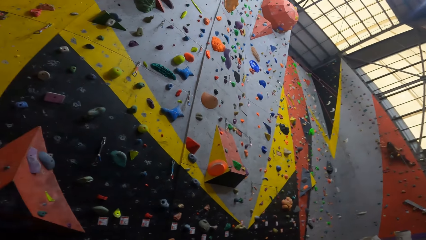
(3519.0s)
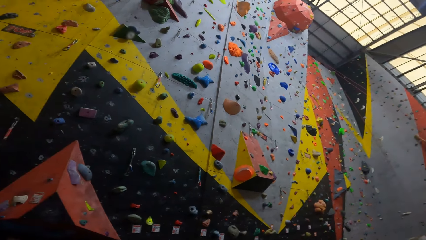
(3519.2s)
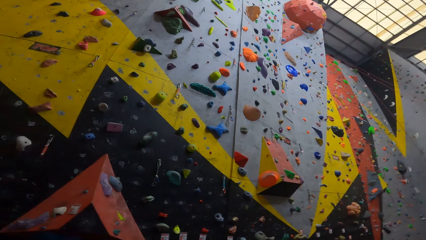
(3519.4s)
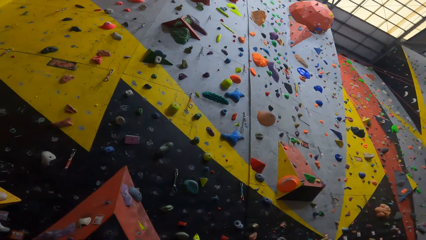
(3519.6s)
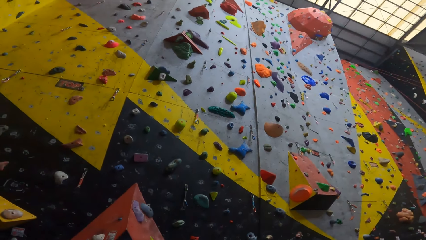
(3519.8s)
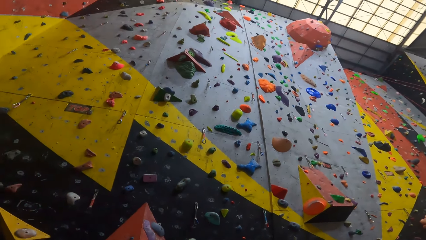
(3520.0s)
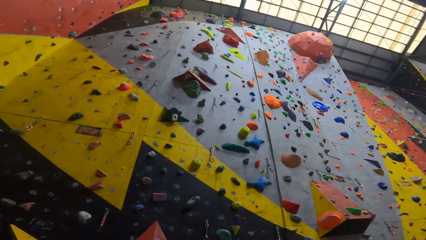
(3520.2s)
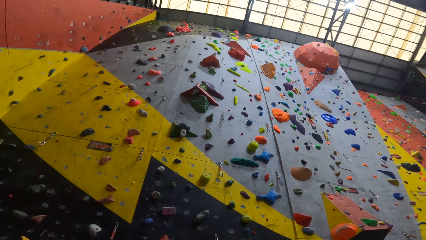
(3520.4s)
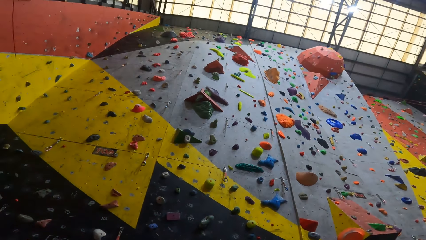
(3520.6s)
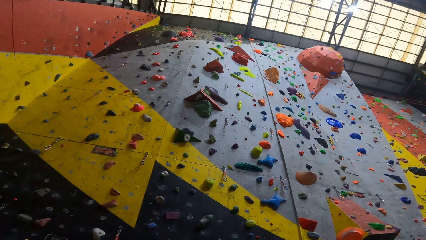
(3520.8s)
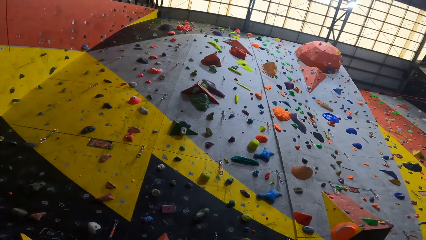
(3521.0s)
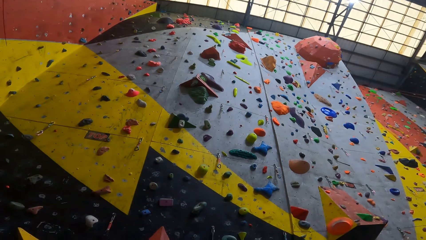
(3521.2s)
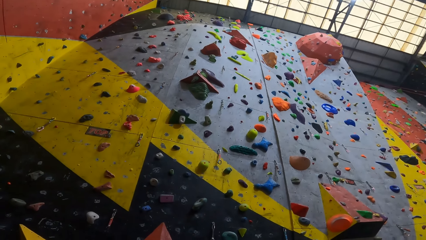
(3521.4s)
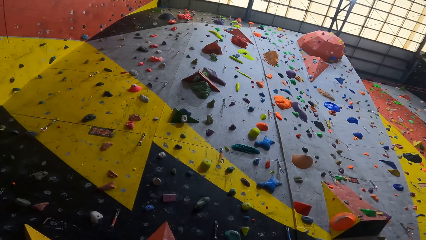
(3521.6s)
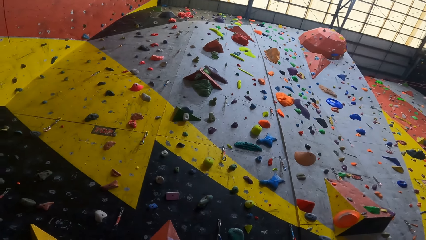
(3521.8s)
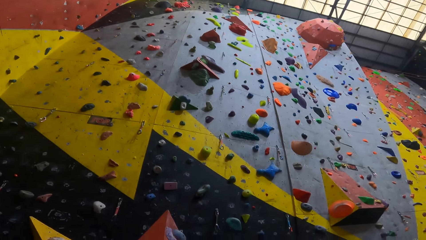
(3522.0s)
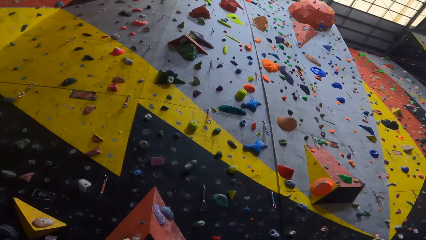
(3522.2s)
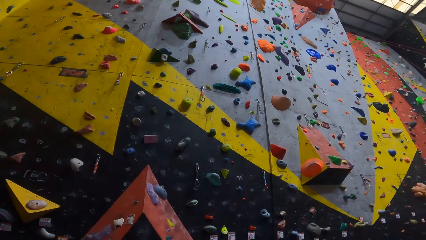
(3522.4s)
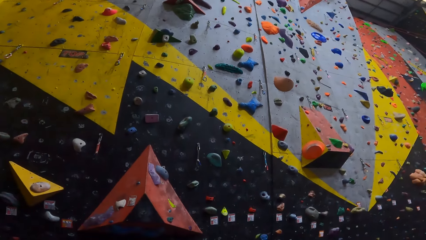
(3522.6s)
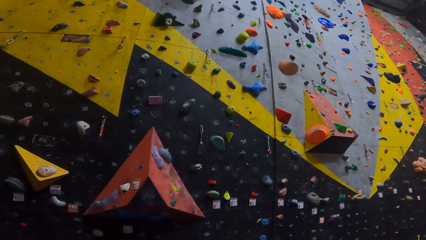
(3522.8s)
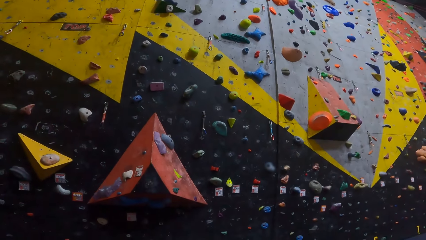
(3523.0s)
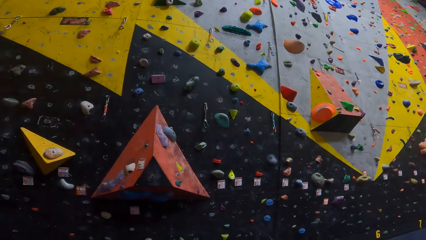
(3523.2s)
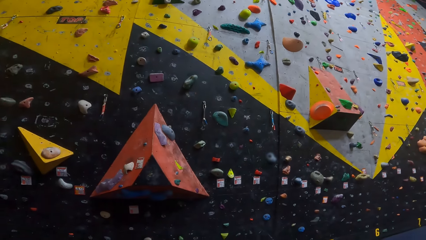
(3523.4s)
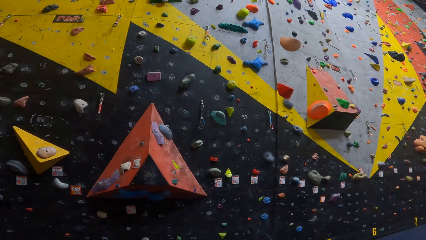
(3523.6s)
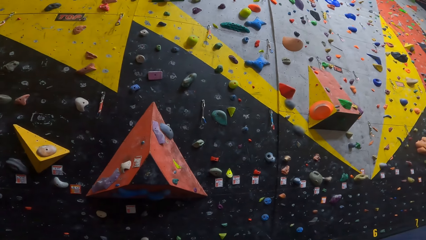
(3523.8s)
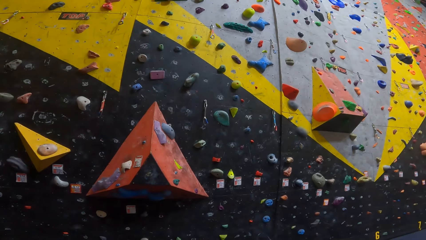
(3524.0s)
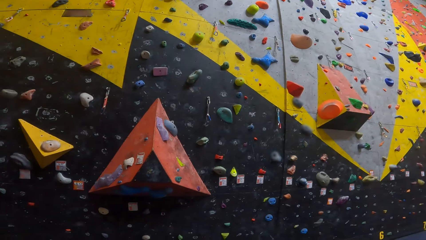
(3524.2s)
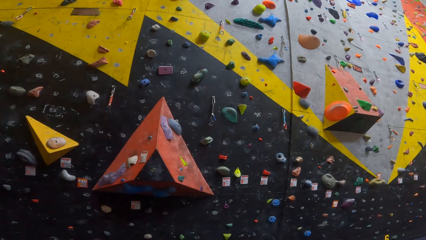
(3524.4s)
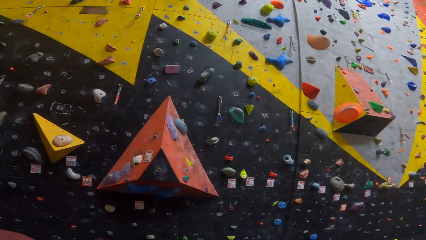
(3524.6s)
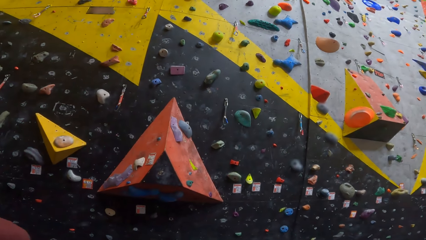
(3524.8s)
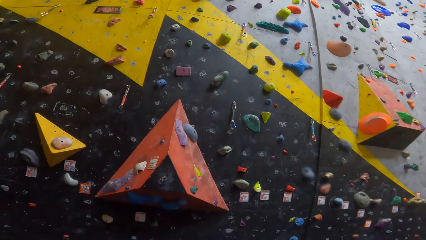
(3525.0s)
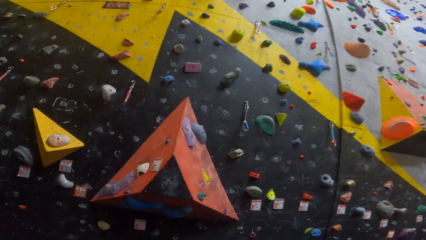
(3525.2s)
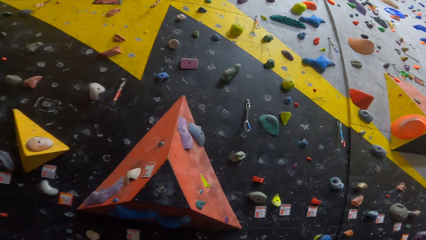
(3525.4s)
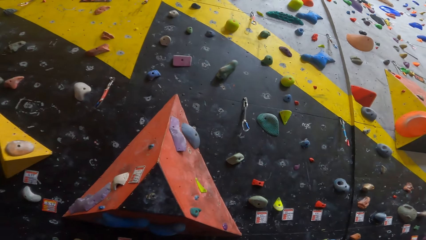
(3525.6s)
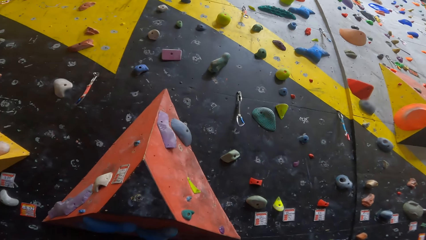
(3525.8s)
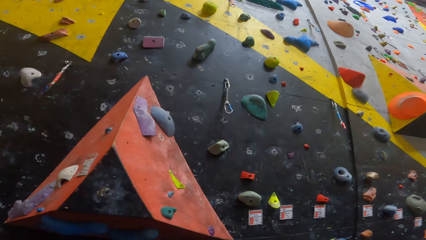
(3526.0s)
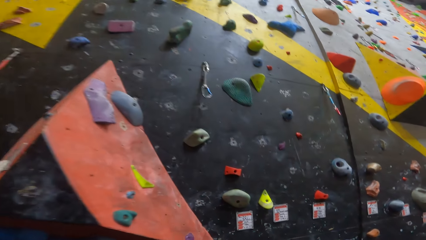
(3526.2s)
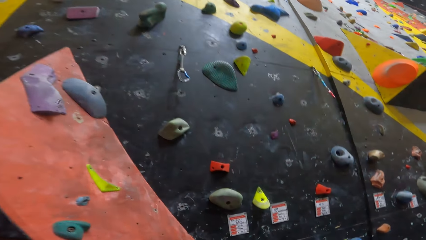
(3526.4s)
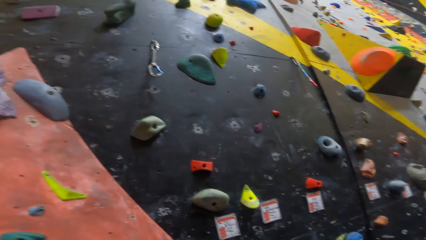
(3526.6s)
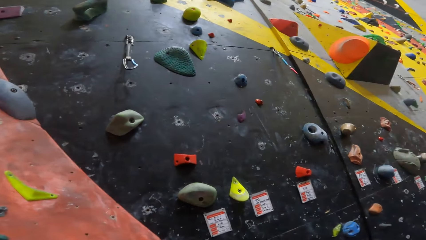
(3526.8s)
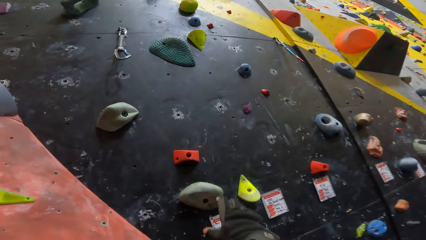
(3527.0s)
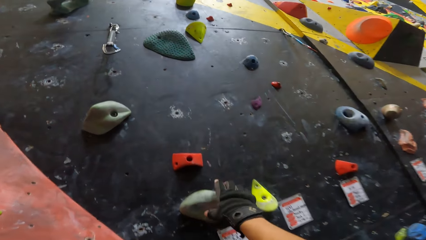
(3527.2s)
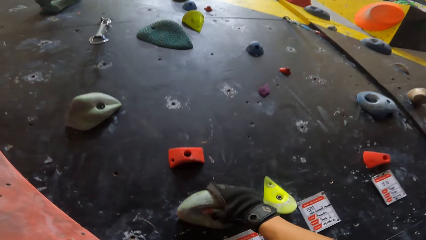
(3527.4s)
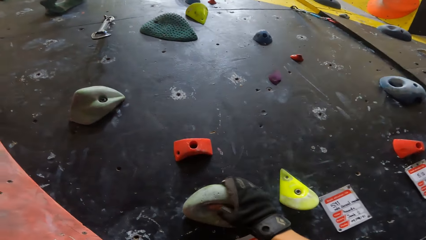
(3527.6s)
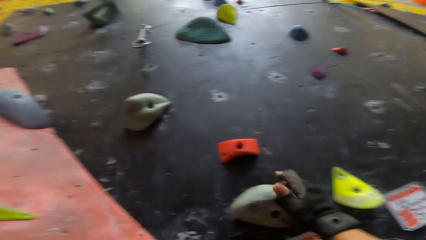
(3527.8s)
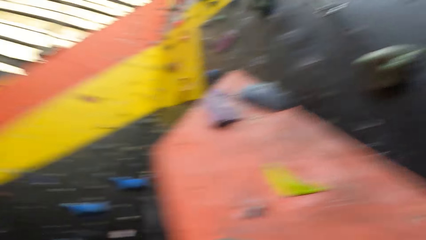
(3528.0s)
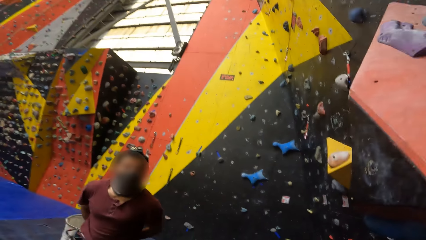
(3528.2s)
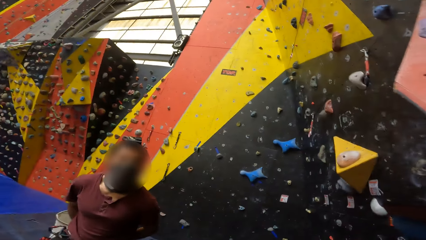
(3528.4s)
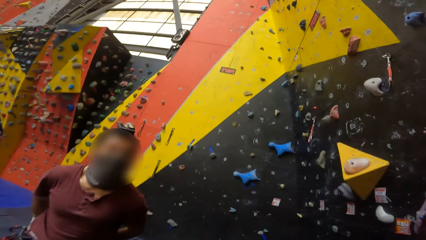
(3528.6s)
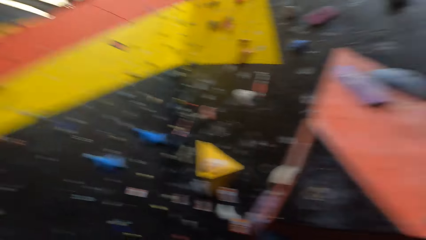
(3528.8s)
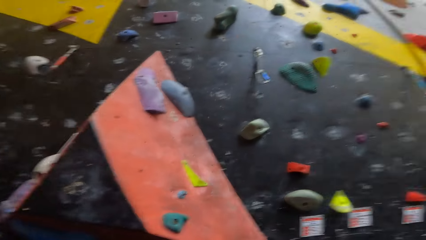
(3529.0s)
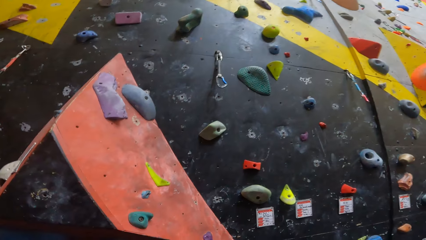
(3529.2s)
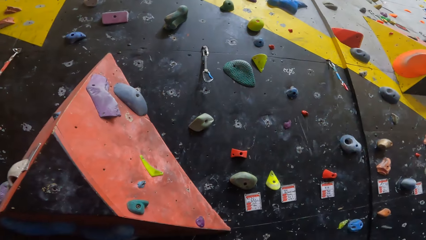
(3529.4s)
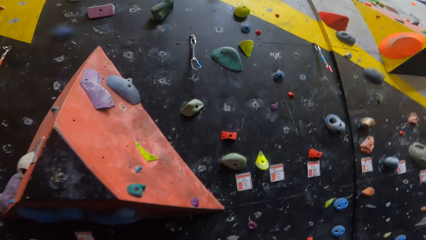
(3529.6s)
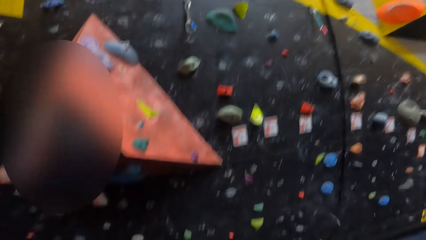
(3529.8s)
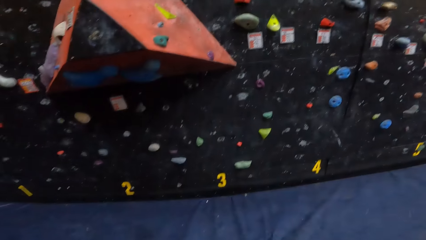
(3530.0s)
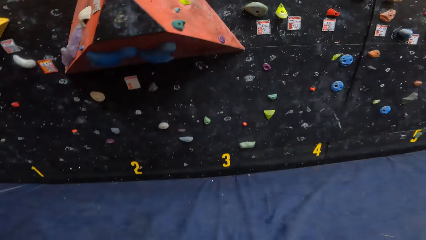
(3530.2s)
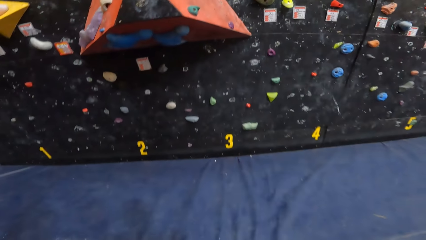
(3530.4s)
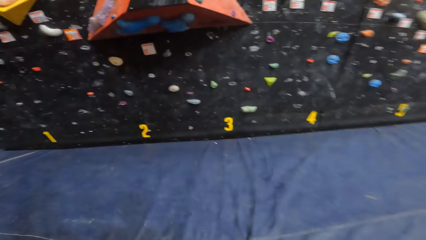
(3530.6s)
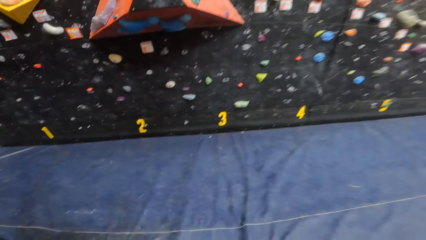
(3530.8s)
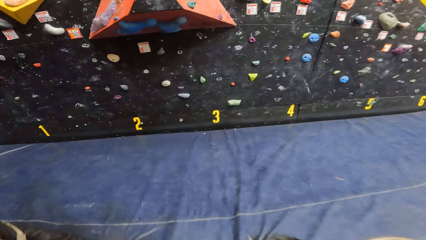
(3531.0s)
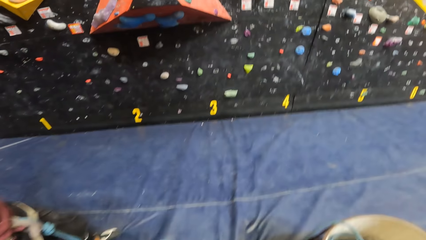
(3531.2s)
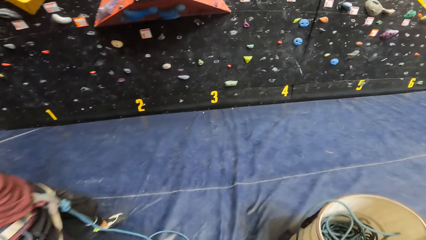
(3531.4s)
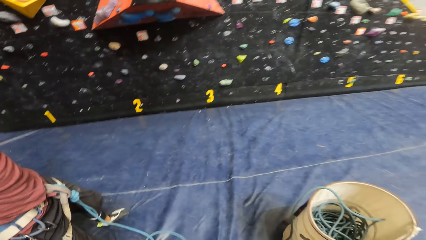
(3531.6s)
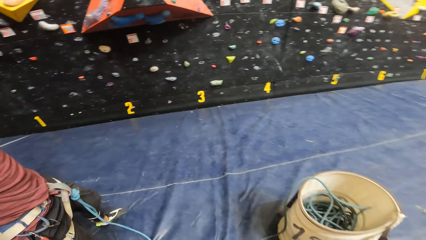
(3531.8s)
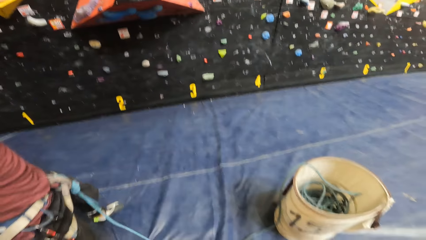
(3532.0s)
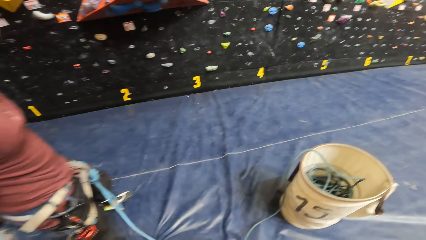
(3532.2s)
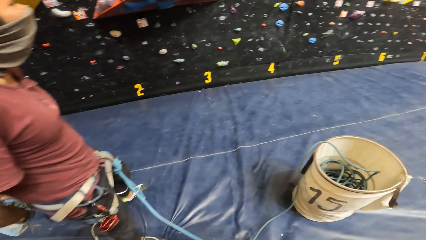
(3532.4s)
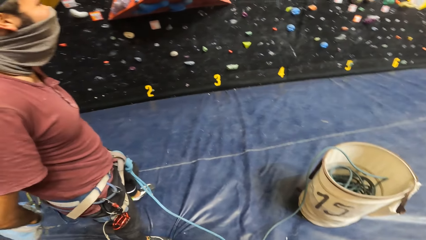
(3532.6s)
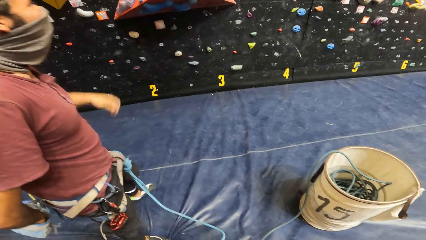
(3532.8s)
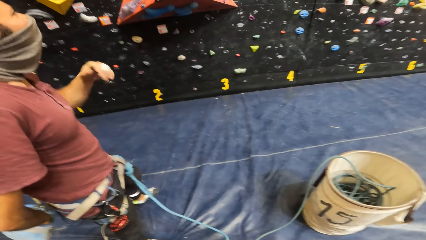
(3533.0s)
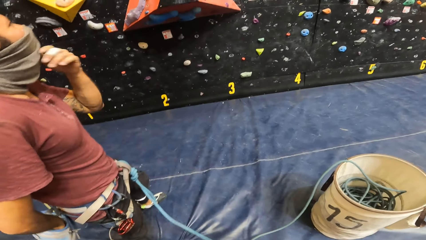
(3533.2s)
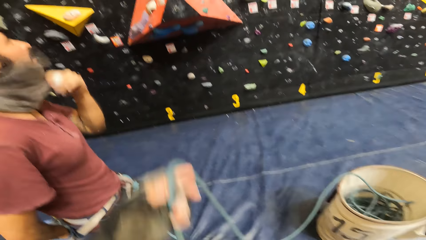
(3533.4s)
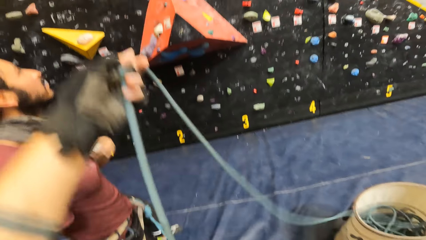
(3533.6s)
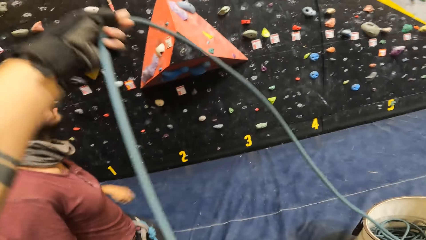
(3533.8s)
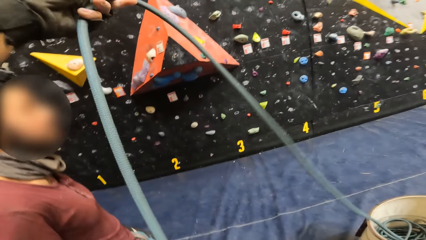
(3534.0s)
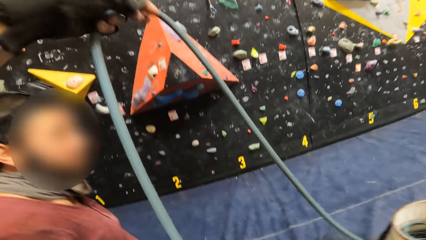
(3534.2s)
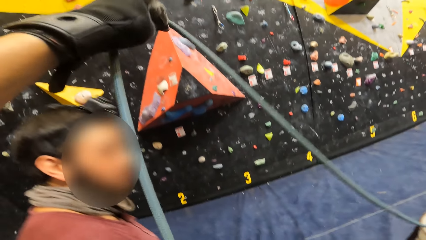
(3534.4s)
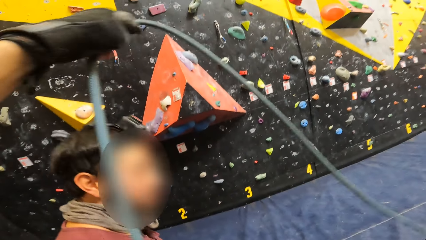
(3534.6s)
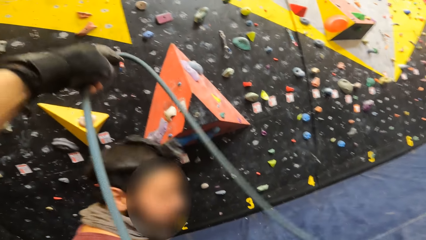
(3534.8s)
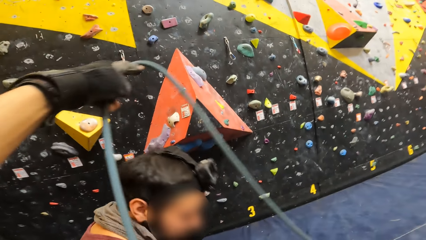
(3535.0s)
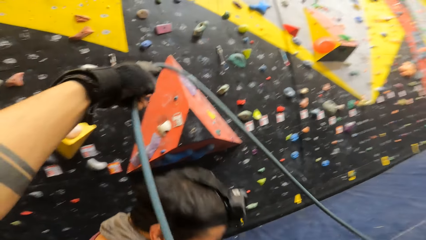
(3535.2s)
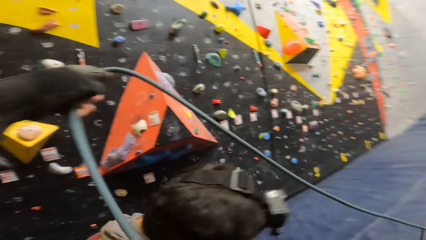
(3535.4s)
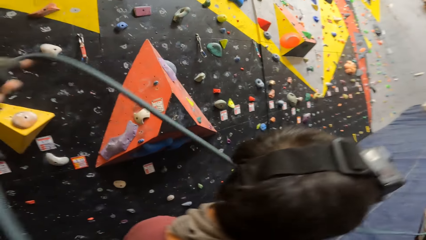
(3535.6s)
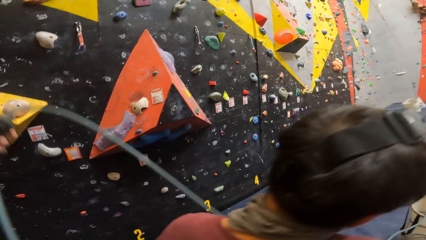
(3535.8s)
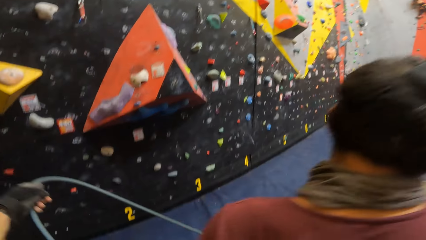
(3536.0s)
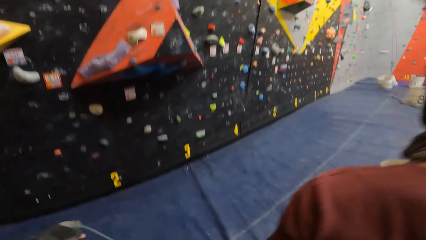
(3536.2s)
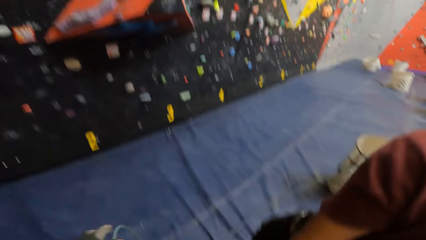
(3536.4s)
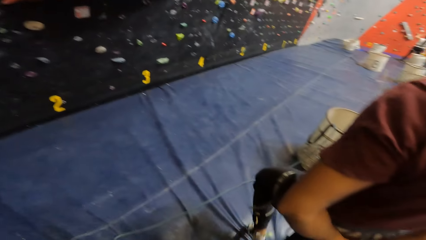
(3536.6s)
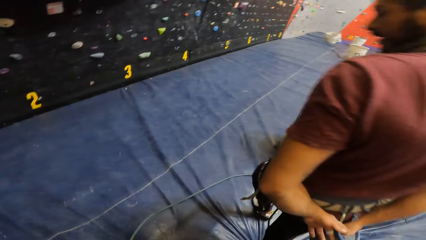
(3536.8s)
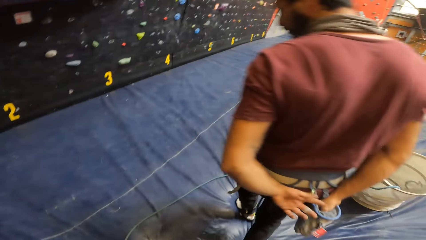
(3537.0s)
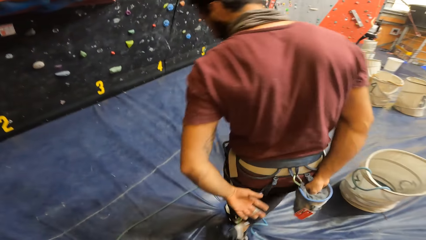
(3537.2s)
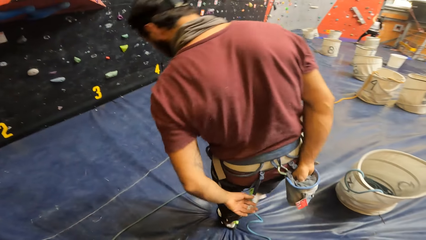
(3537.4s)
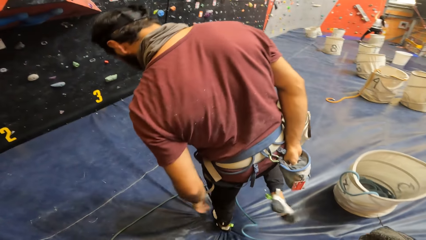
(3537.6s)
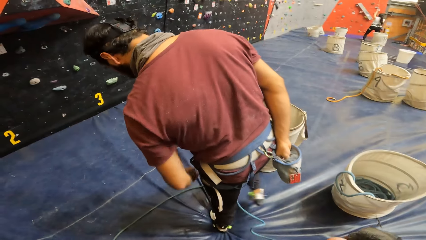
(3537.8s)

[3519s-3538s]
The camera wearer looks at the bouldering wall. They walk towards the wall. They climb the rock. They touch the boulder. They look at a person. They look around. They lift the rope.
